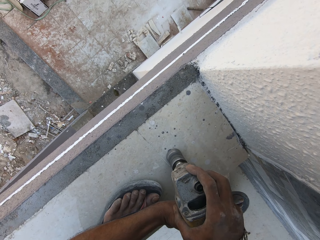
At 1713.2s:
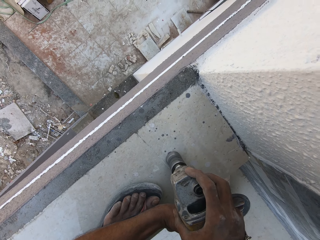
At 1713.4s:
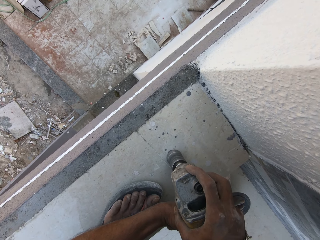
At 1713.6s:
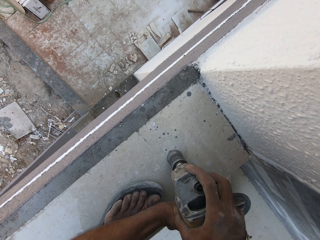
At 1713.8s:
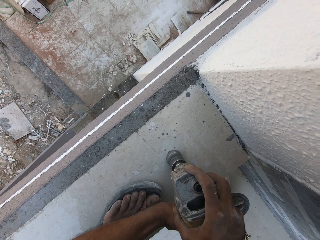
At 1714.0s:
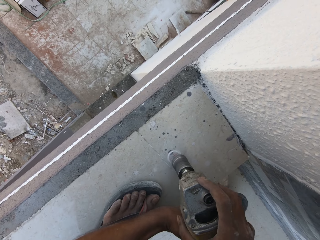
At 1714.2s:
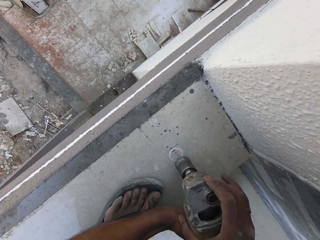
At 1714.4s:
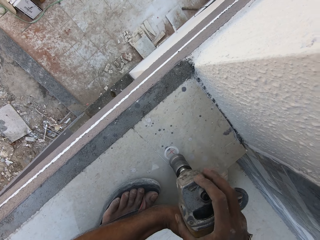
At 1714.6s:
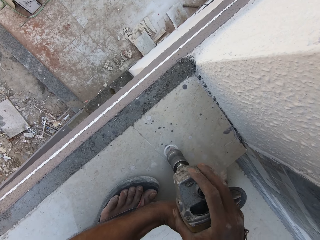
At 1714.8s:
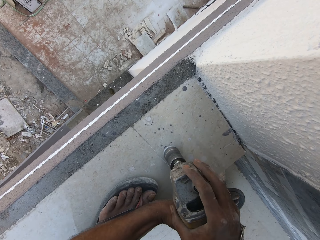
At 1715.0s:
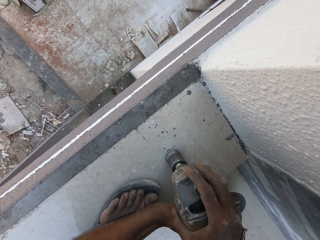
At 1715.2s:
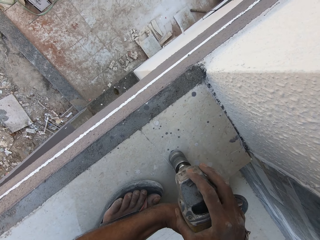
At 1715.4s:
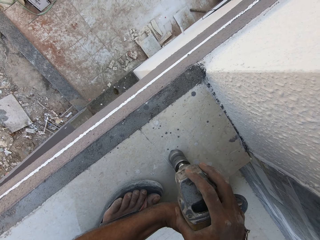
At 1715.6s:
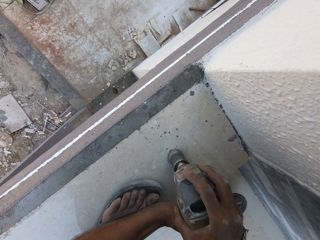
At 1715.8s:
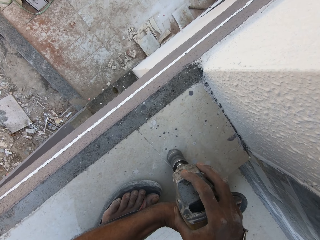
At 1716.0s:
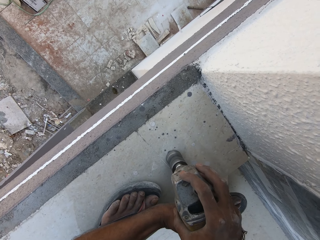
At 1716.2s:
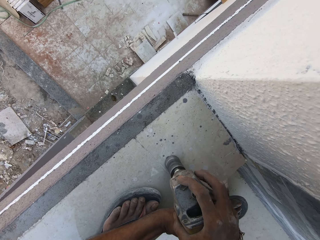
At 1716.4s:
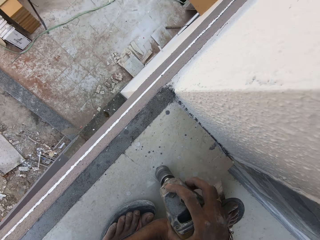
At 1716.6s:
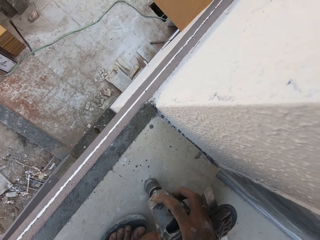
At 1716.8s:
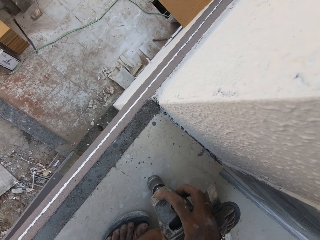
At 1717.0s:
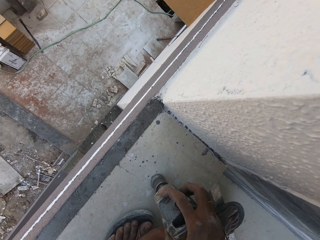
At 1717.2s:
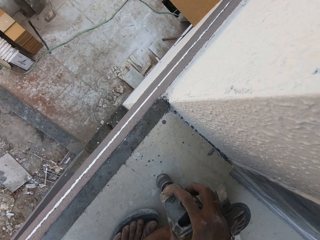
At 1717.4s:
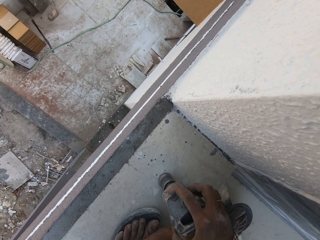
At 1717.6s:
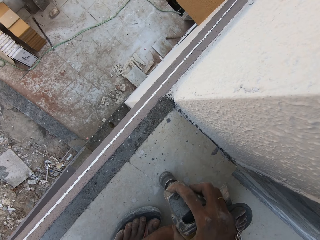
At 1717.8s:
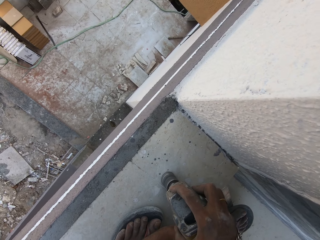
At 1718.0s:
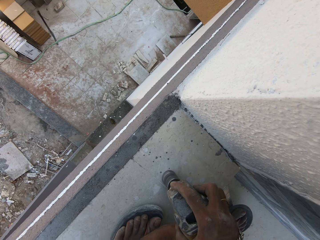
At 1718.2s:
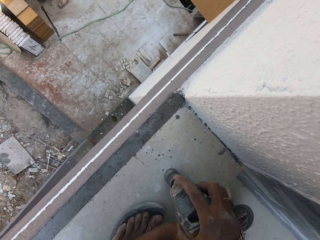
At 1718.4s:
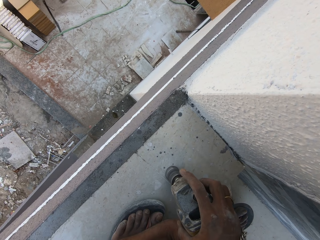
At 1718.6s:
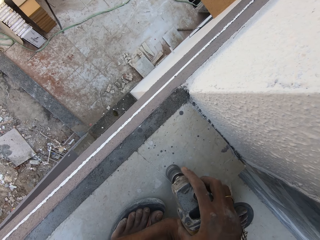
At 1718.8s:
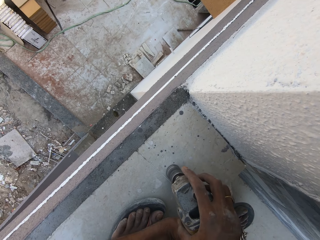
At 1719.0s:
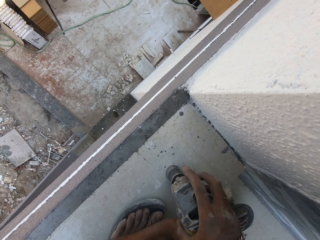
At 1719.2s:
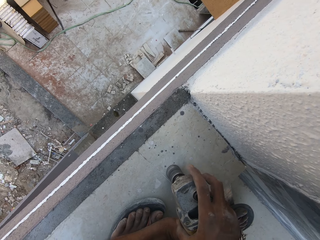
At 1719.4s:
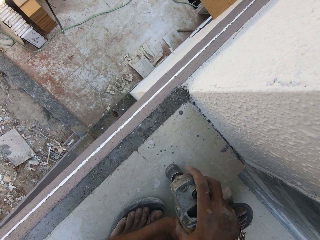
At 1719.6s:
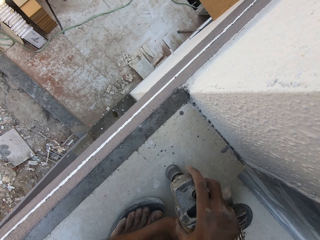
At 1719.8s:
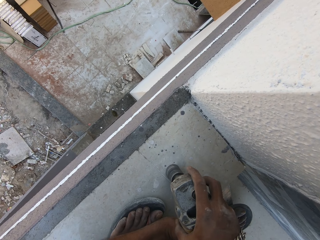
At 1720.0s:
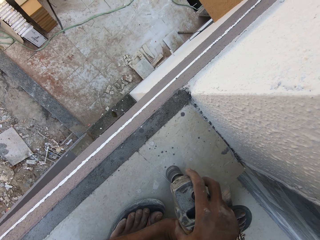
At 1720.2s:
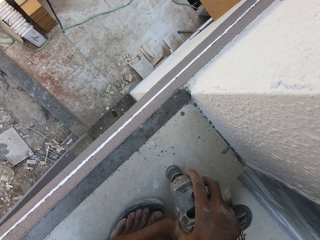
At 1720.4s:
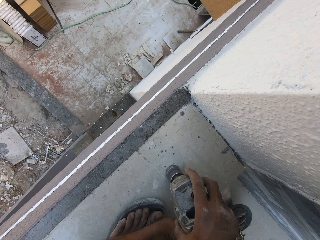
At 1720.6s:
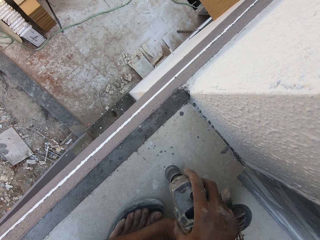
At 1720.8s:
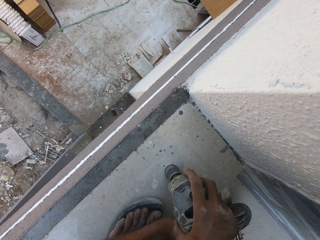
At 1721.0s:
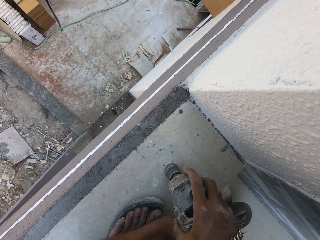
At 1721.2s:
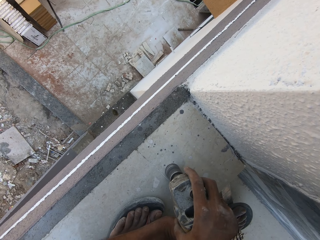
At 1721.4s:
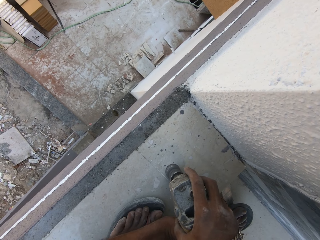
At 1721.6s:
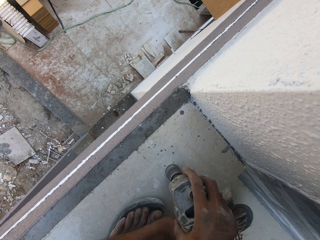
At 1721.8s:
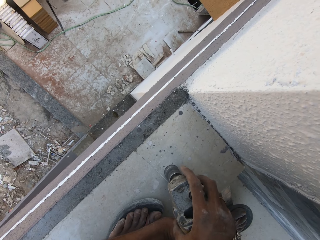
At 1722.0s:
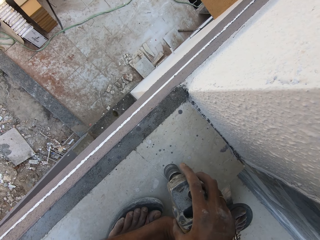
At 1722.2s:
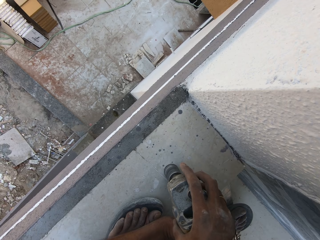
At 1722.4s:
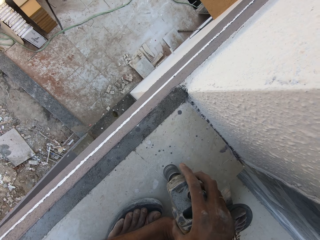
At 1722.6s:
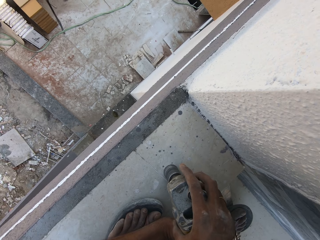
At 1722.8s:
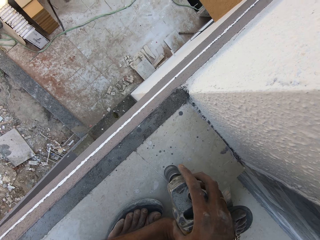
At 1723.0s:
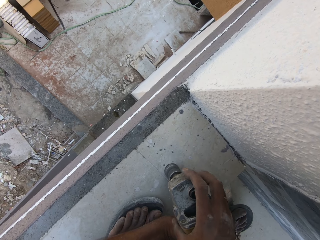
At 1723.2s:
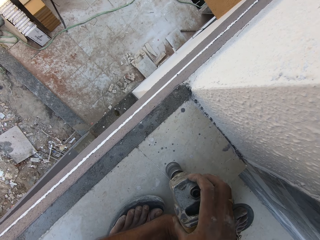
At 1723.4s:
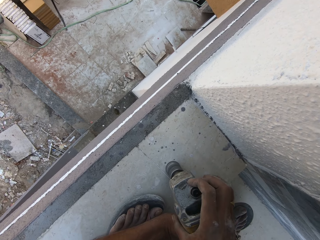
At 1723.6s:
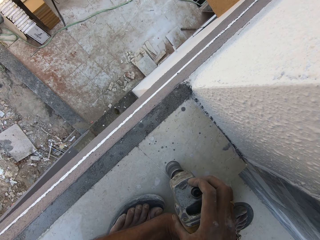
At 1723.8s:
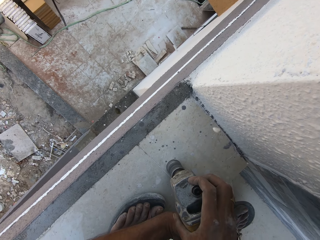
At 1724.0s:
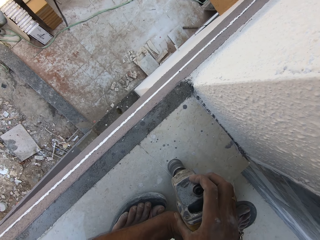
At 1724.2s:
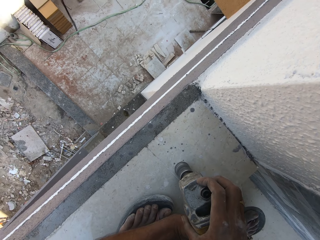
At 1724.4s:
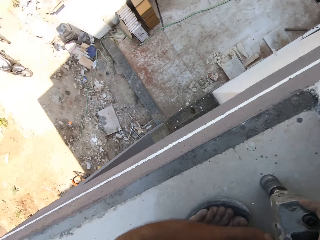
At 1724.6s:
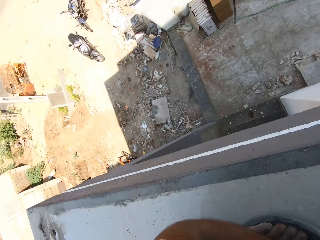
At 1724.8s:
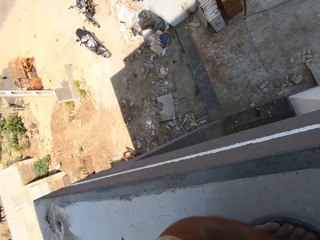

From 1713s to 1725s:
The camera wearer drills the floor with a drill.

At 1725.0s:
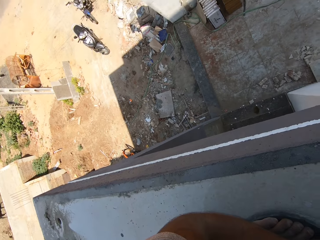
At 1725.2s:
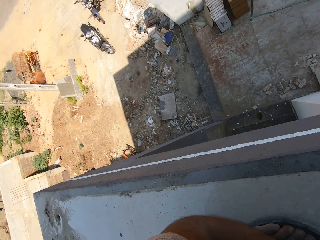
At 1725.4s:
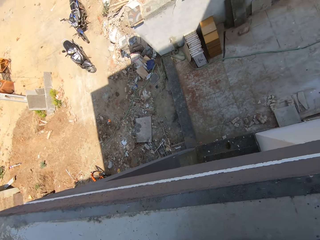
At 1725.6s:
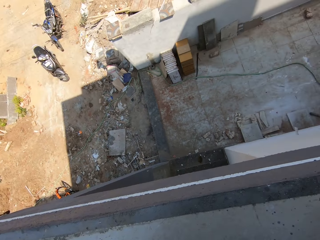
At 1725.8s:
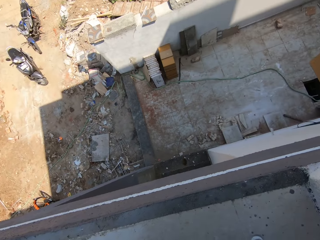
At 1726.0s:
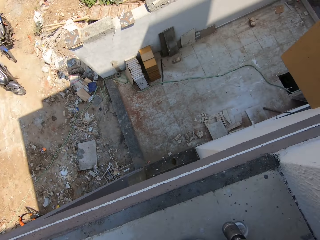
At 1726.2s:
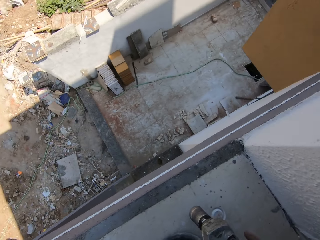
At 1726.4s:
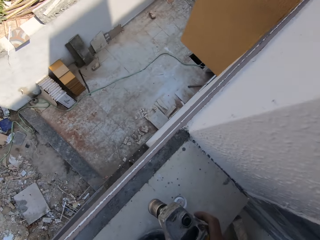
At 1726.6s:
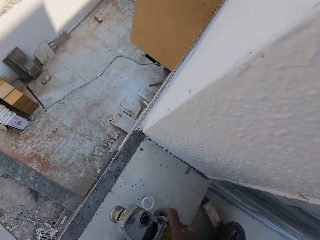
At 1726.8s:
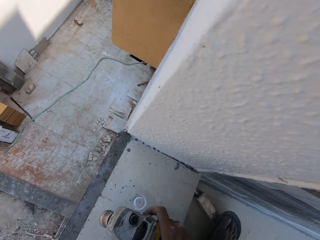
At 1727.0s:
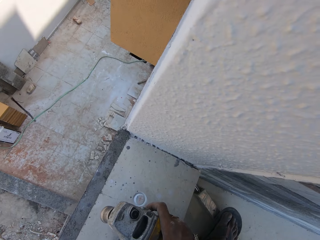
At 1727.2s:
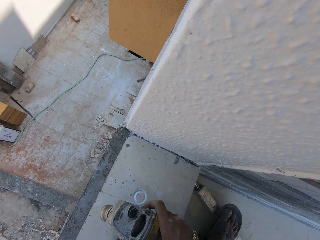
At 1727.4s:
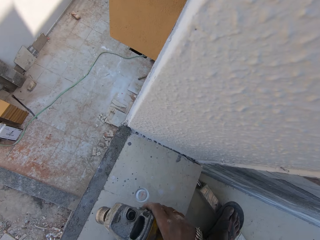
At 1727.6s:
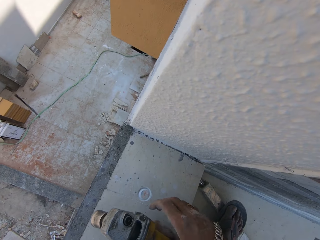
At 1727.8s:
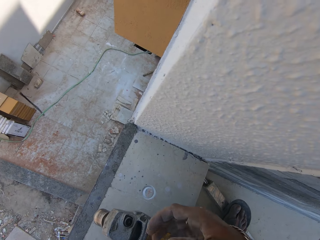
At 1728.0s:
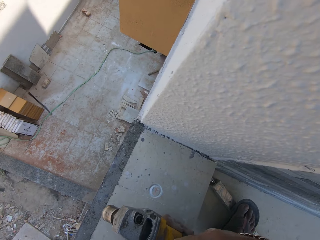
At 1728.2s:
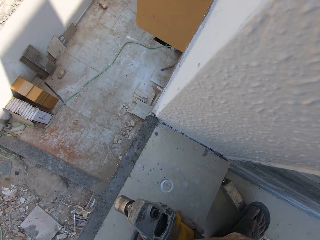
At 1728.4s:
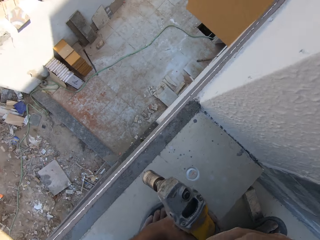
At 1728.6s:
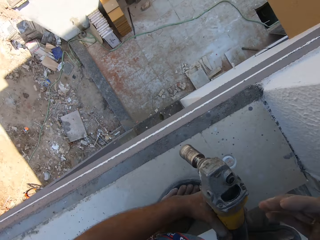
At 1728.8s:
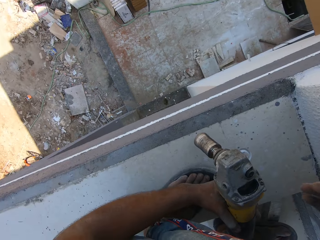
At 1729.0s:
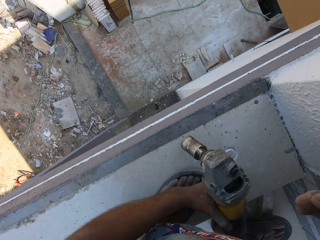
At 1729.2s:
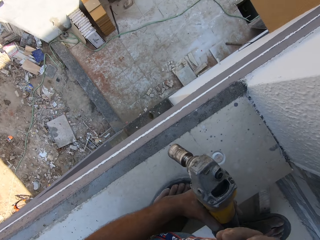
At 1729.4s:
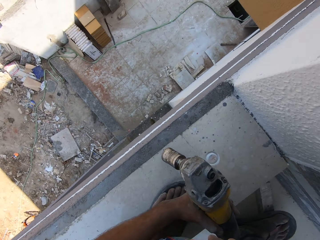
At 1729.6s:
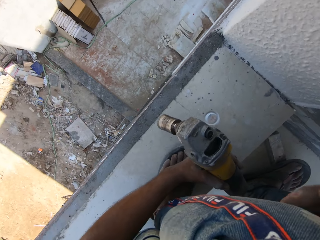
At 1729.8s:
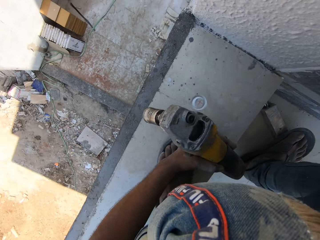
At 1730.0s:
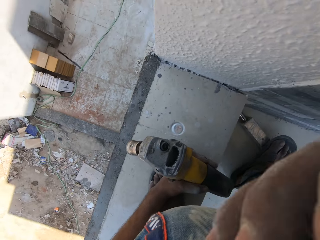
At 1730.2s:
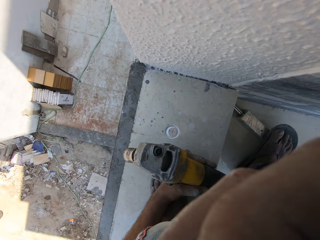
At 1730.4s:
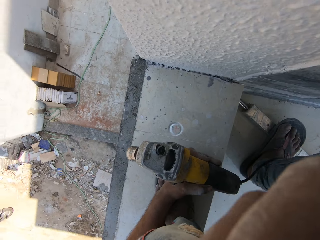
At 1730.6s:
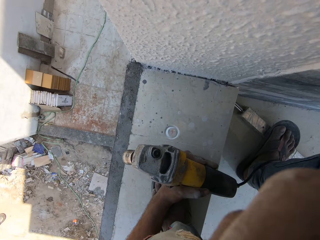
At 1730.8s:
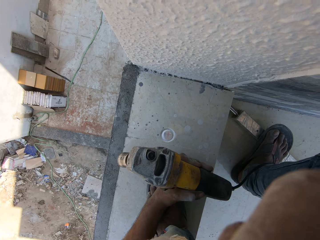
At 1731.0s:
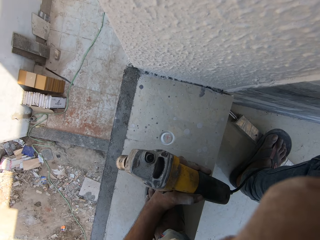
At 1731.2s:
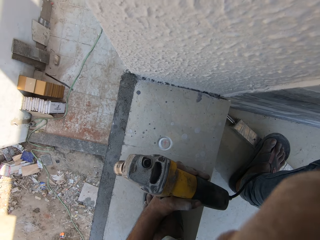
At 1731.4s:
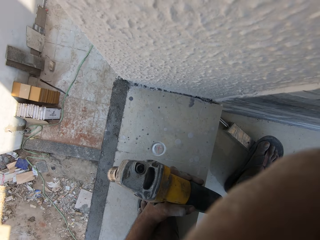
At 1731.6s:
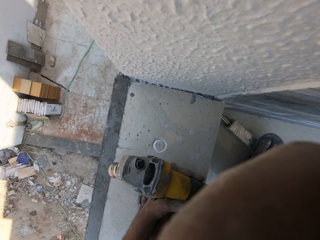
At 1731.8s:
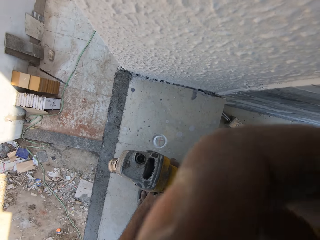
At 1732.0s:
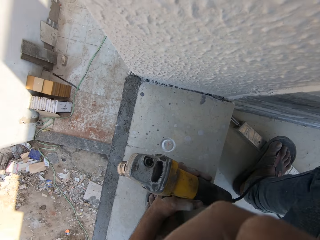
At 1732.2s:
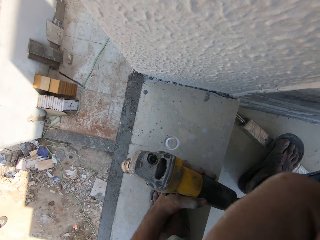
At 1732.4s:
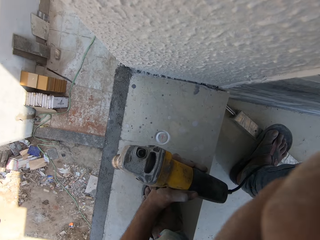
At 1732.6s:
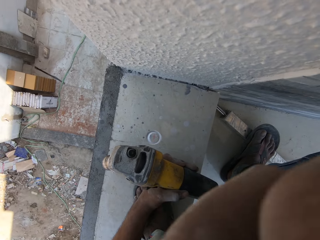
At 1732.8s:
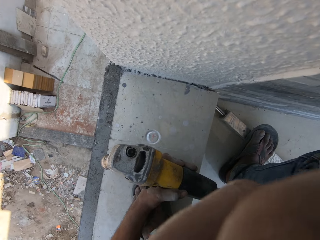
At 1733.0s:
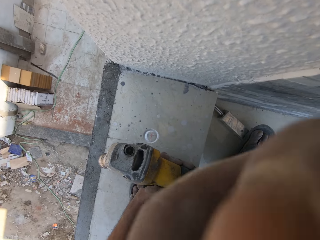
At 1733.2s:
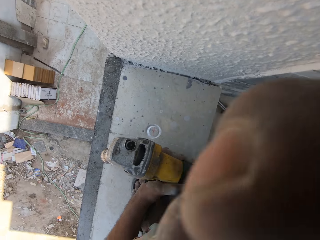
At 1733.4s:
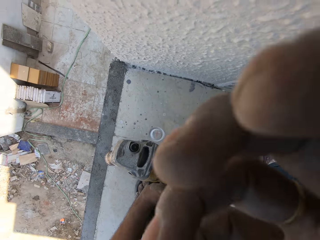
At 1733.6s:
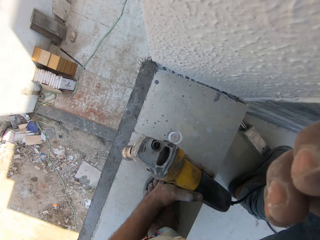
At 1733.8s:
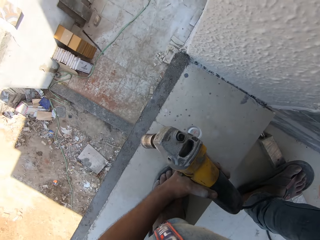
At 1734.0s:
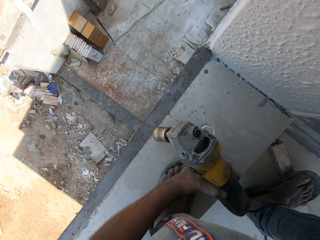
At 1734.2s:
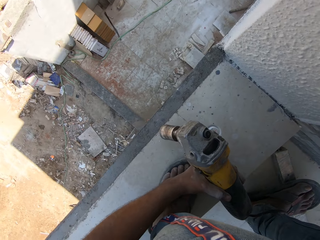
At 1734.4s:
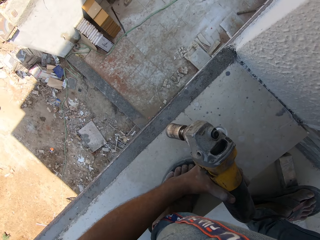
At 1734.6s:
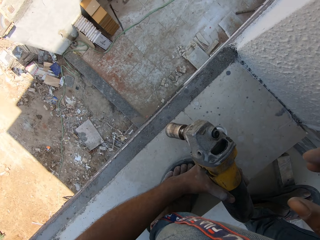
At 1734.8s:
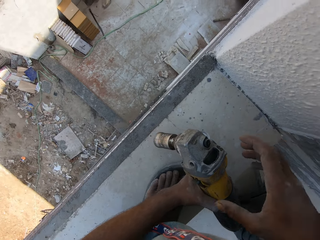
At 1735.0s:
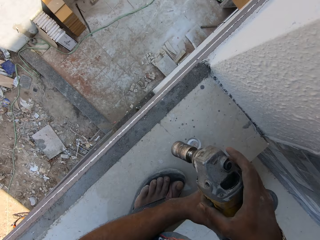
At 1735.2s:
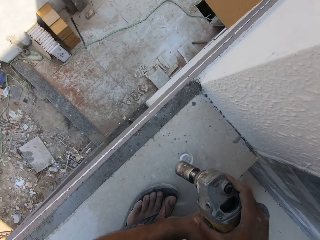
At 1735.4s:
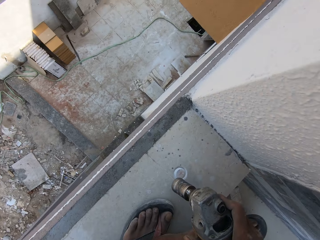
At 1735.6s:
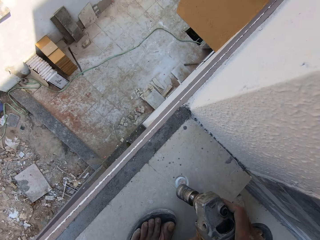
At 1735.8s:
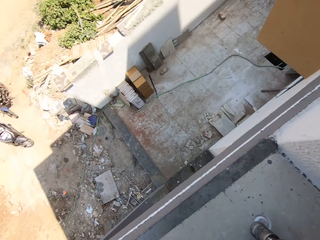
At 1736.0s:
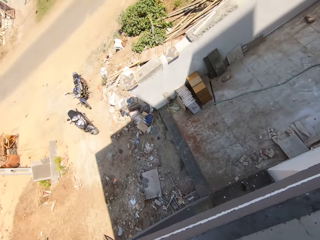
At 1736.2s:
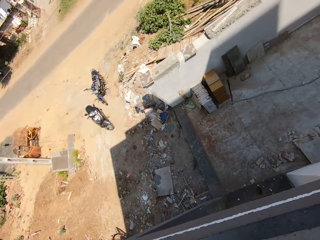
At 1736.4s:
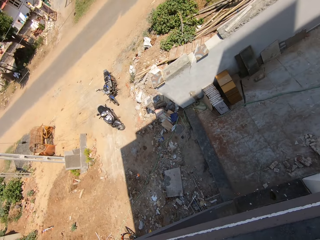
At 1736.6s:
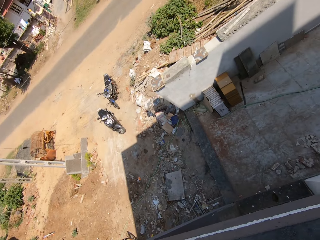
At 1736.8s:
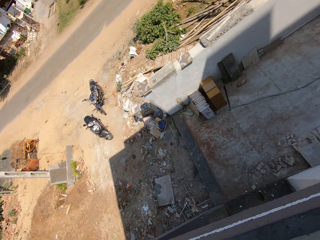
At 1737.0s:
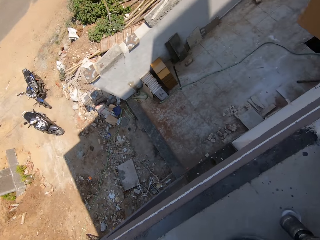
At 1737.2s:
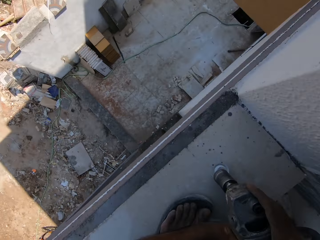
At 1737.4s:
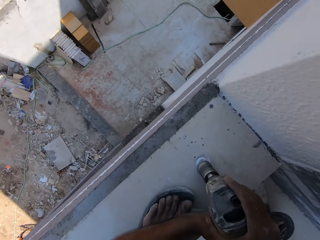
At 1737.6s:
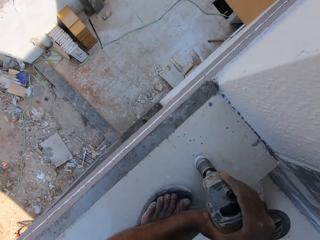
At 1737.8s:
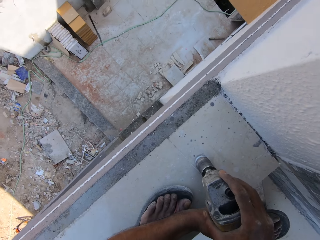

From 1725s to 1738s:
The camera wearer touches his nose with his right hand. He wipes his face. He holds the hole saw cutter with both hands.
